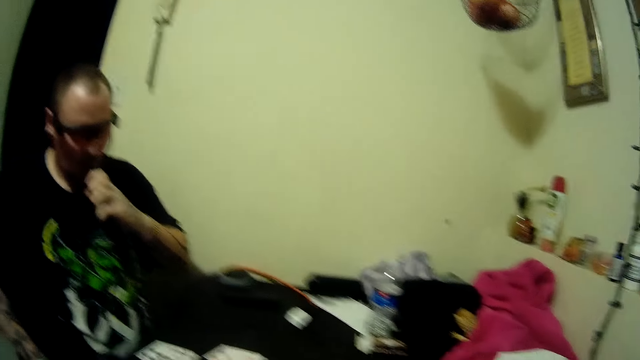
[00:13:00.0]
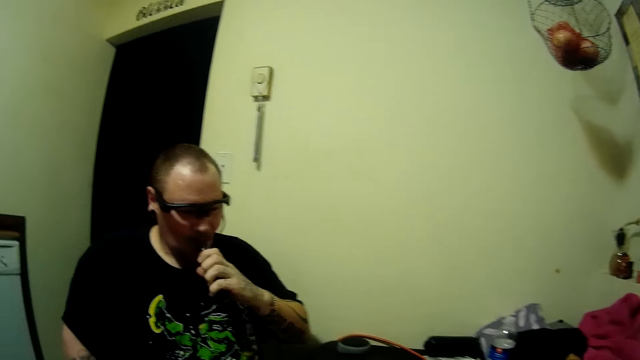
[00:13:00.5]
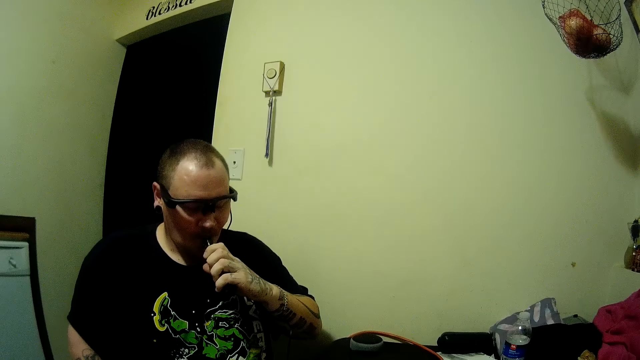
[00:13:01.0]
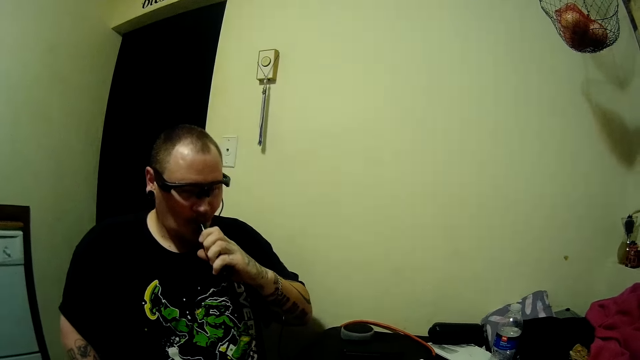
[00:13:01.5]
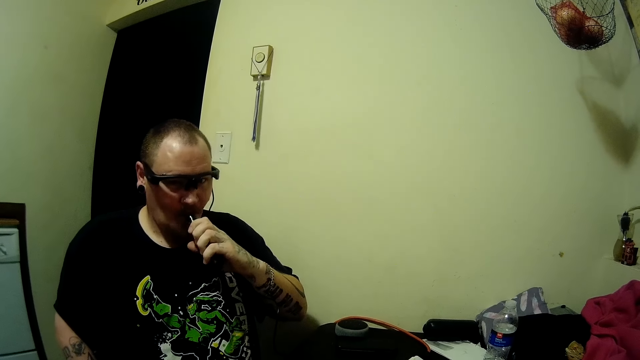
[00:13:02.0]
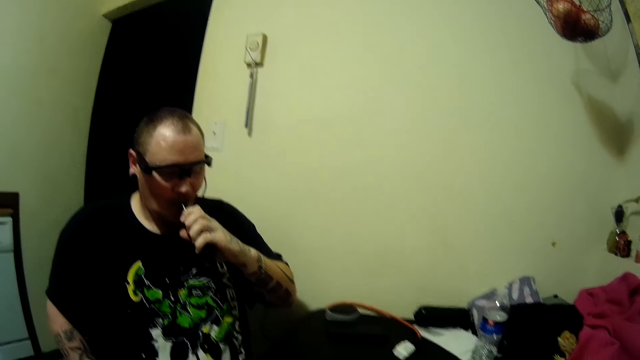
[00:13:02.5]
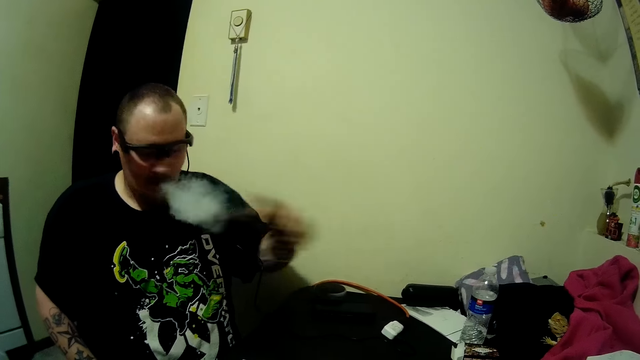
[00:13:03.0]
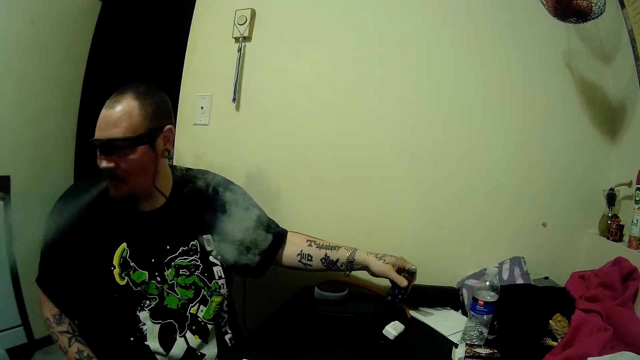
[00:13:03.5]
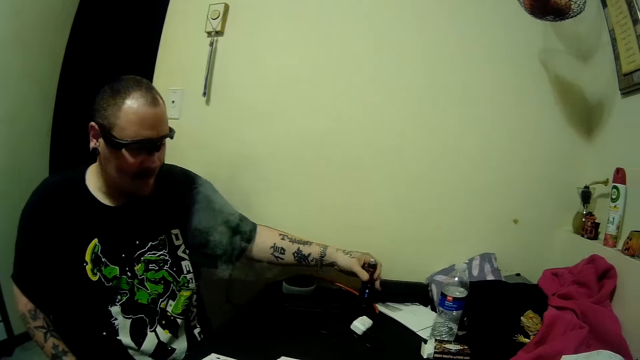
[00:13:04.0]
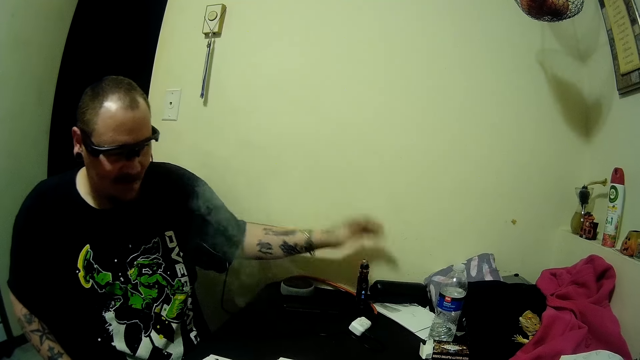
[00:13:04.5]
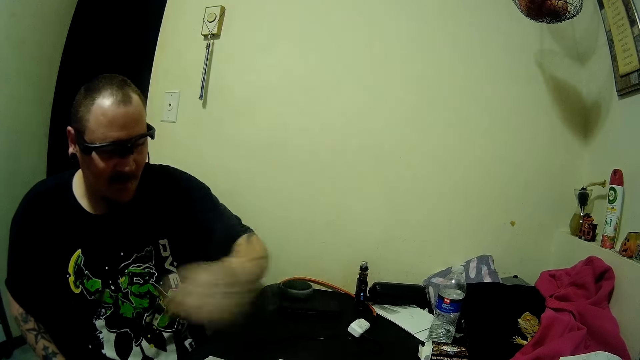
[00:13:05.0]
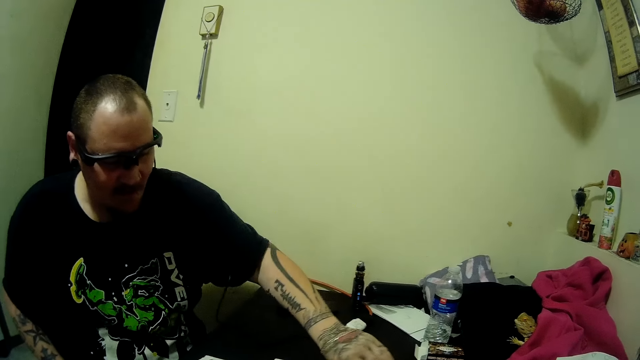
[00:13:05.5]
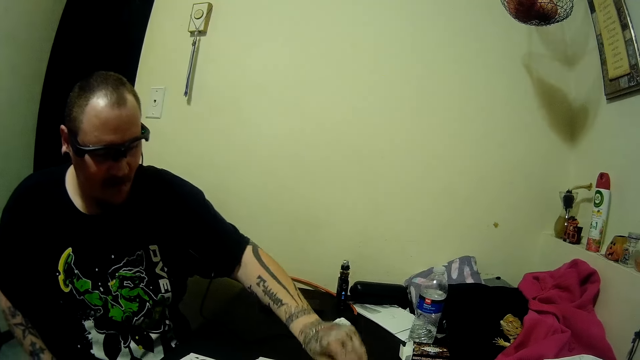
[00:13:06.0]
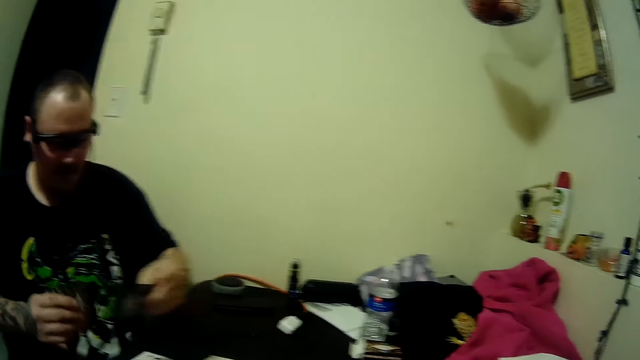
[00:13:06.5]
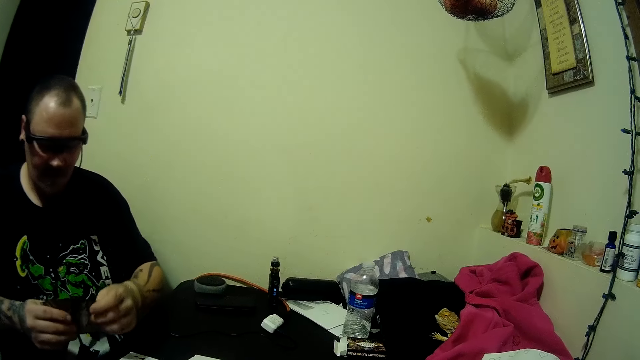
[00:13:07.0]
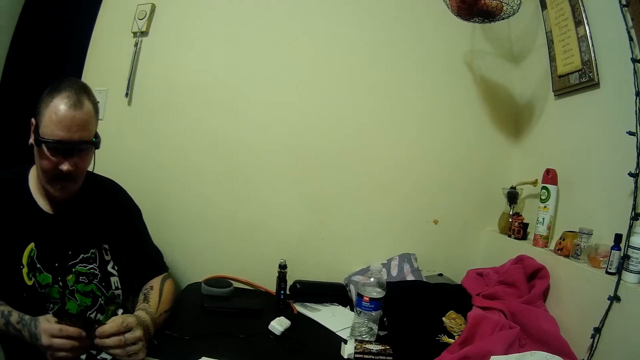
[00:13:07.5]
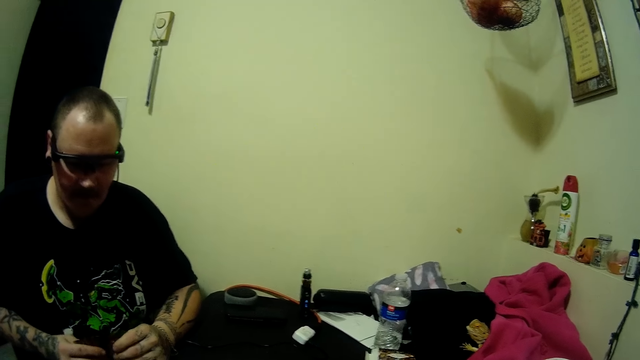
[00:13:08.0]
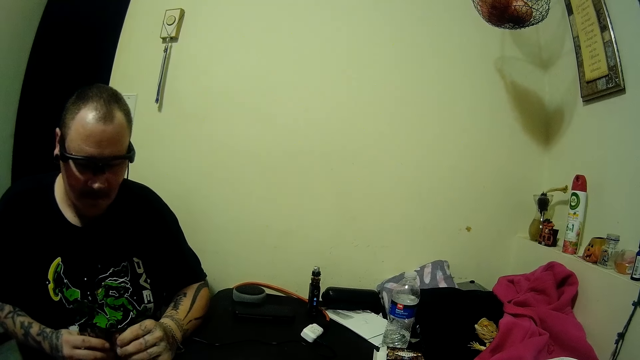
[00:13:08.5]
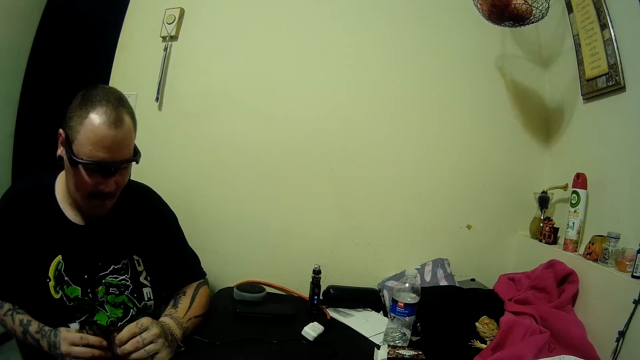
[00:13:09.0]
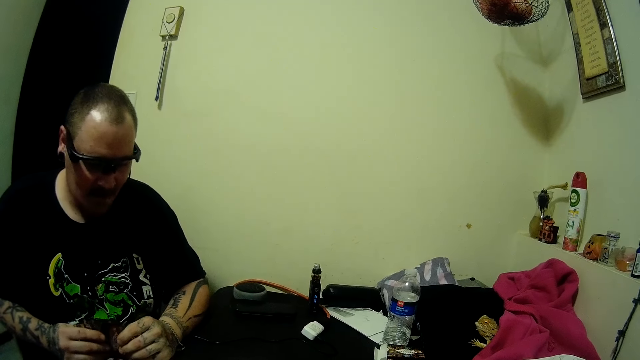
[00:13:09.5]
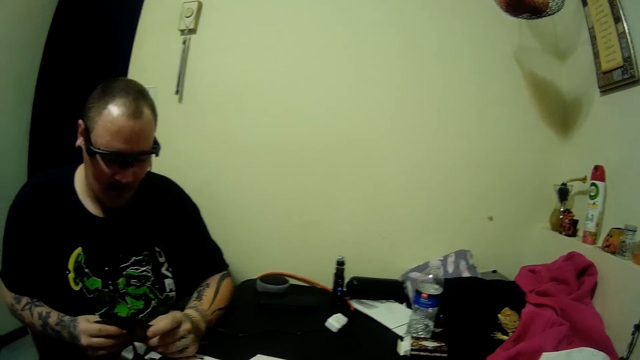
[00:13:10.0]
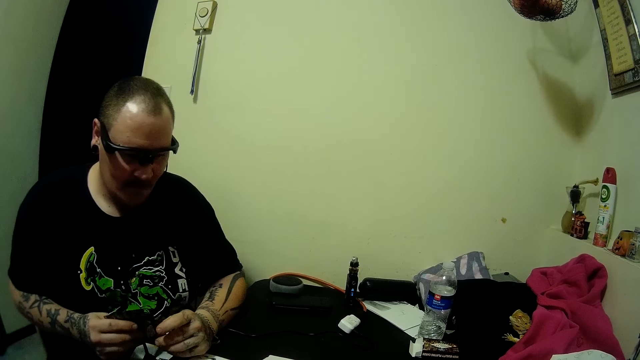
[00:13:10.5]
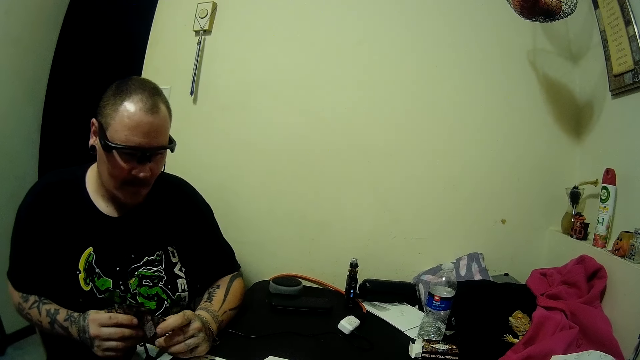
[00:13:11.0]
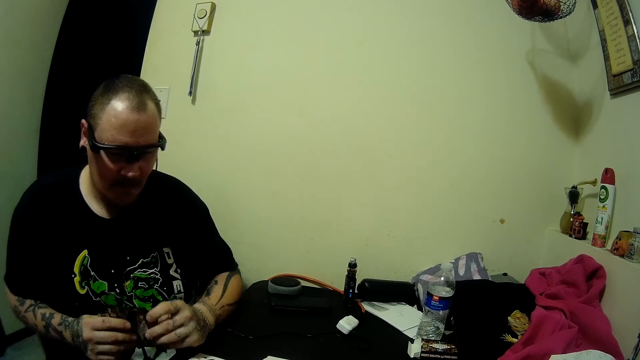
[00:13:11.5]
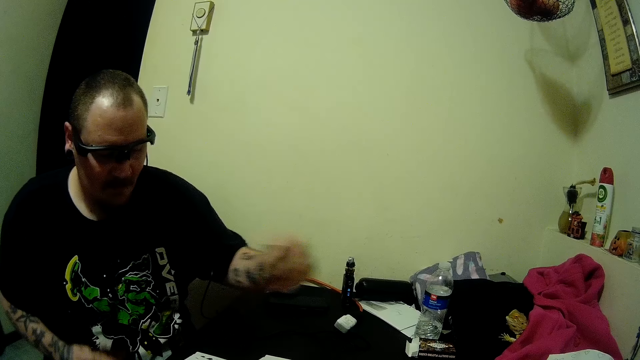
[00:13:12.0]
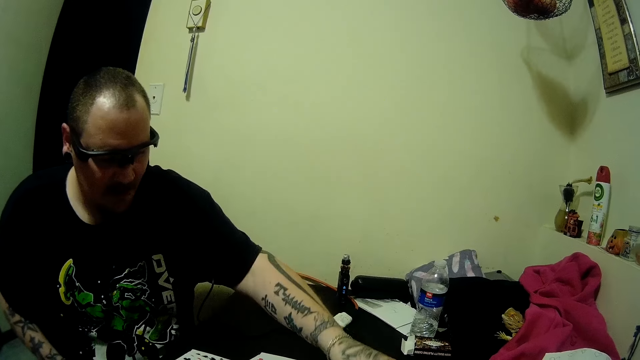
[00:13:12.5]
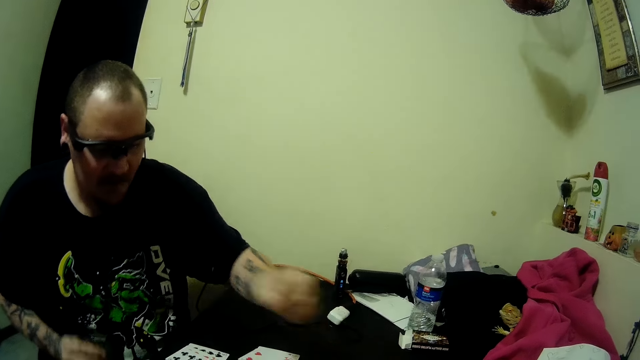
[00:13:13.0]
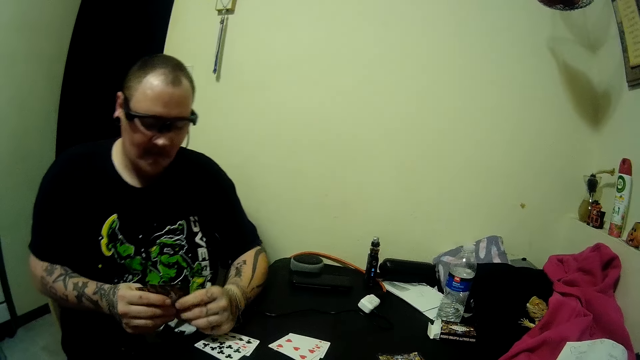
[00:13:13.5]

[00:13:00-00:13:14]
The man drops the hookah on the table, clears the smoke with his hand, and moves a hand. He picks up a card on the table, puts cards together, and looks at the cards. He drops a card on the table.

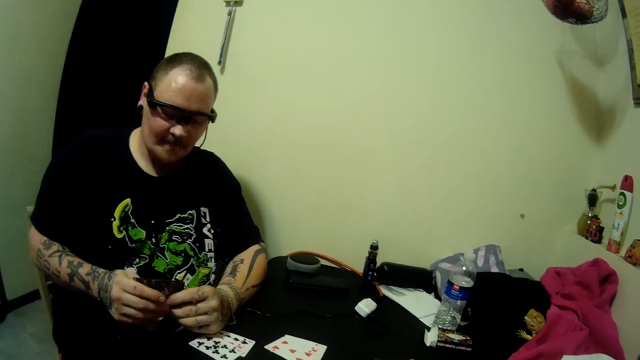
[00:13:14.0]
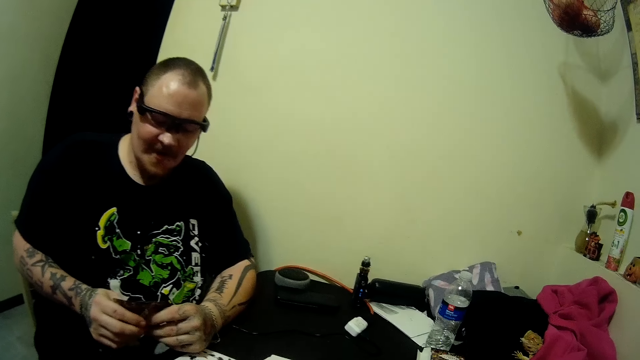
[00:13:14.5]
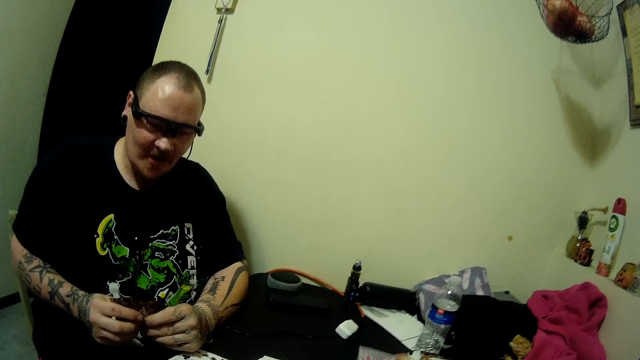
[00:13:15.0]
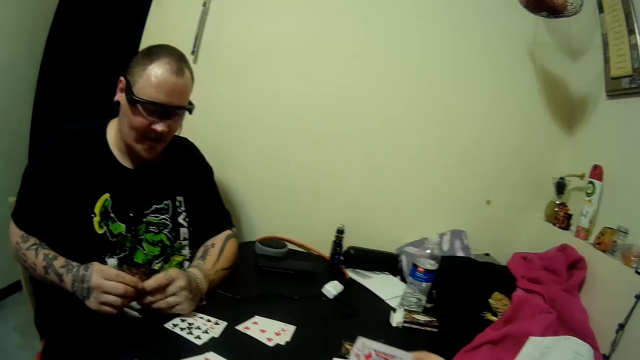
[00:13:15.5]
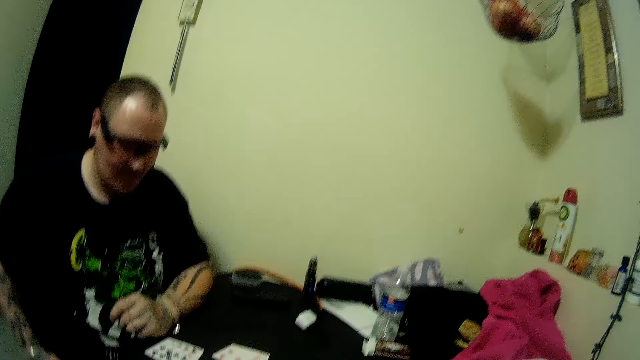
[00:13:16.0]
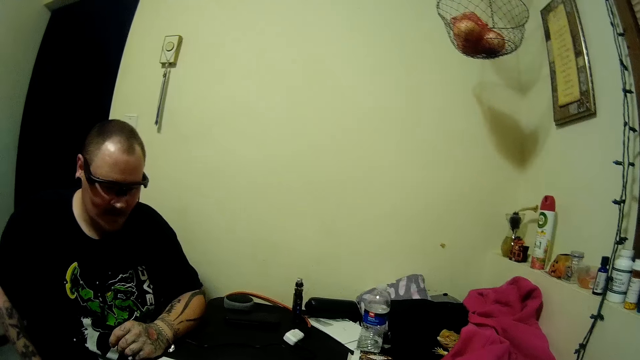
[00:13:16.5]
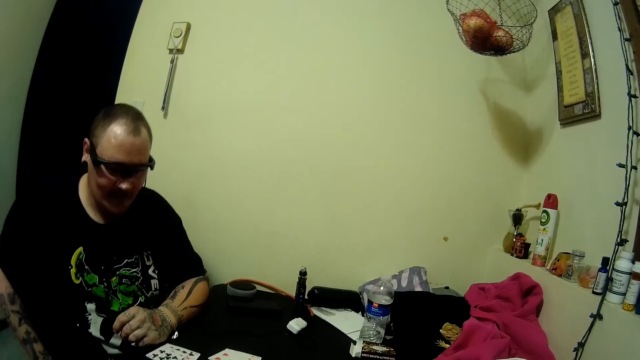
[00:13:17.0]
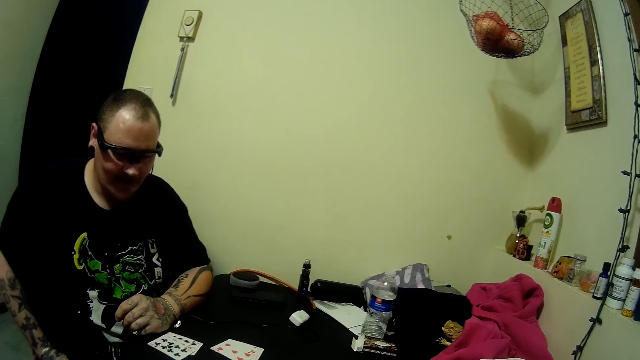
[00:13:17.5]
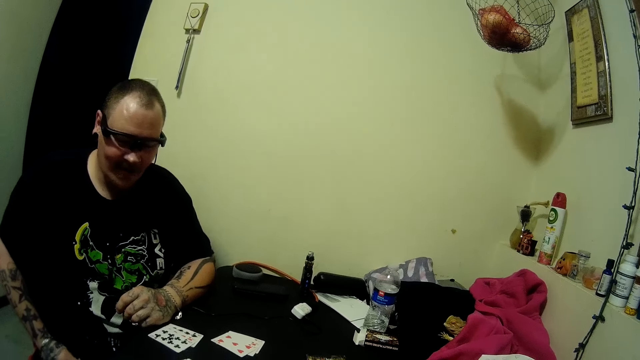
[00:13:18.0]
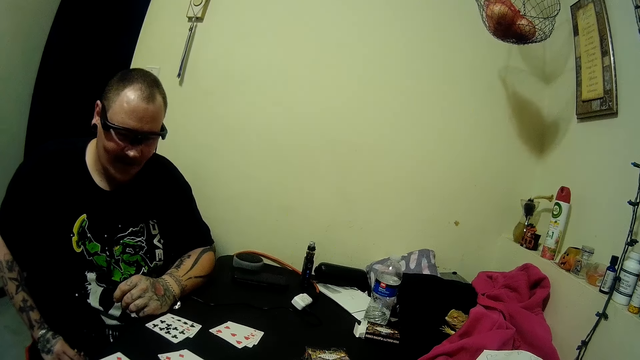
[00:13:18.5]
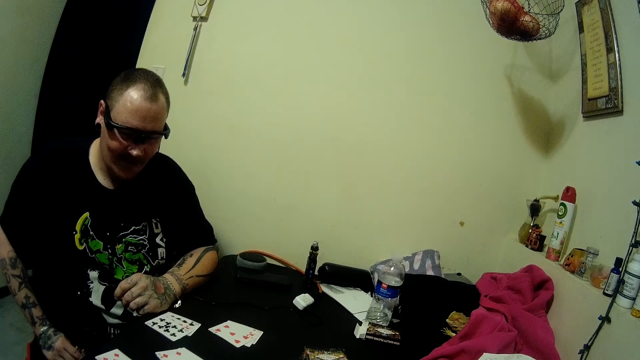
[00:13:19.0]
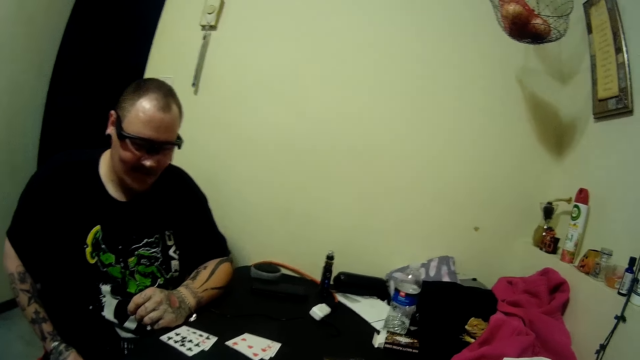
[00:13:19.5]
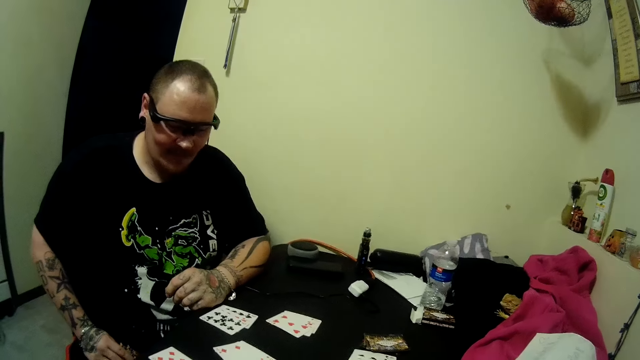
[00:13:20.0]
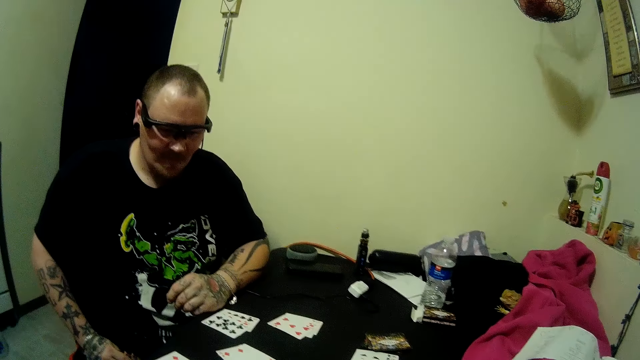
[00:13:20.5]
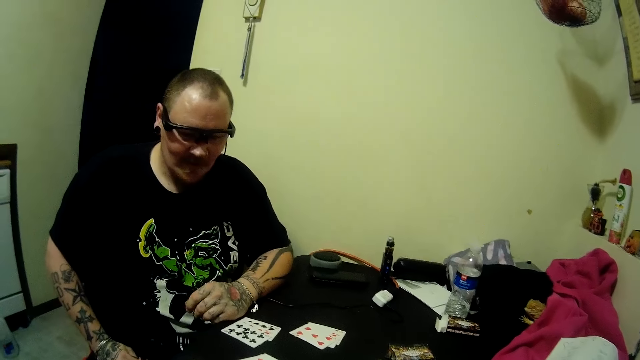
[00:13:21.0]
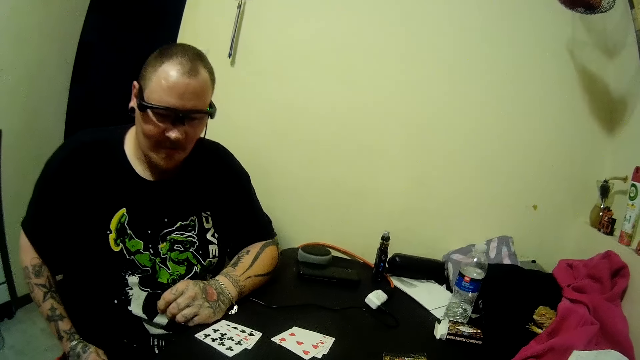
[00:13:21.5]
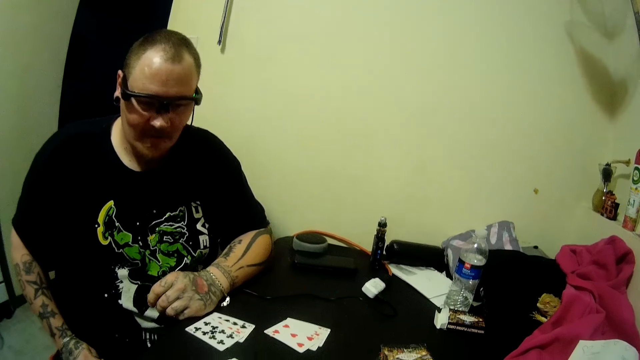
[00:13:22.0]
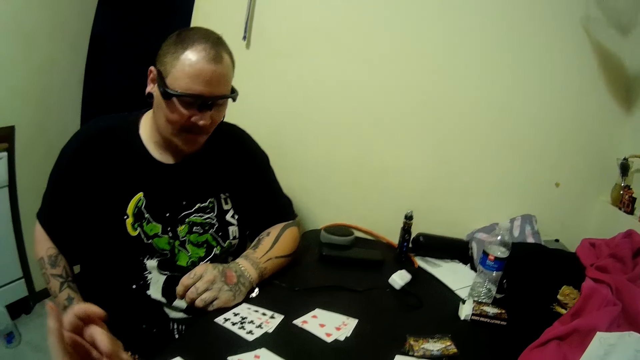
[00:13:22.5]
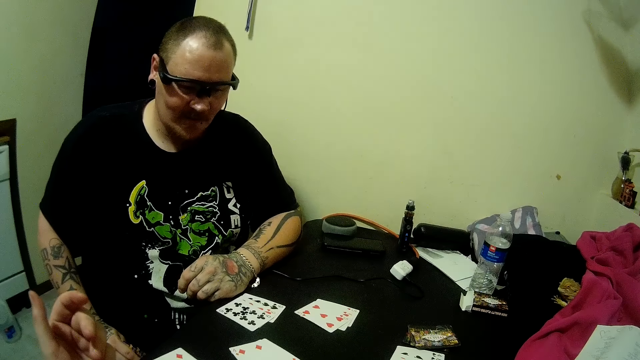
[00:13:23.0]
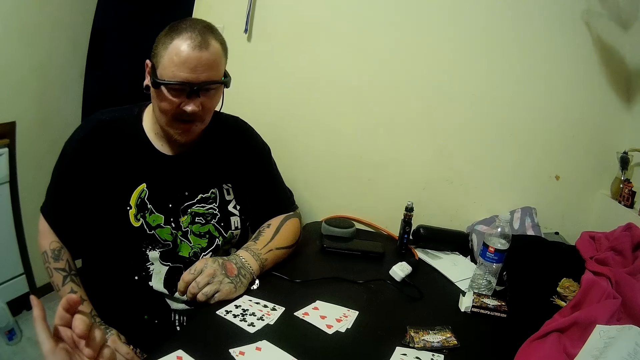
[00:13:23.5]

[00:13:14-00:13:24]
The man looks at the cards and looks at the table. The camera wearer makes a hand gesture.
